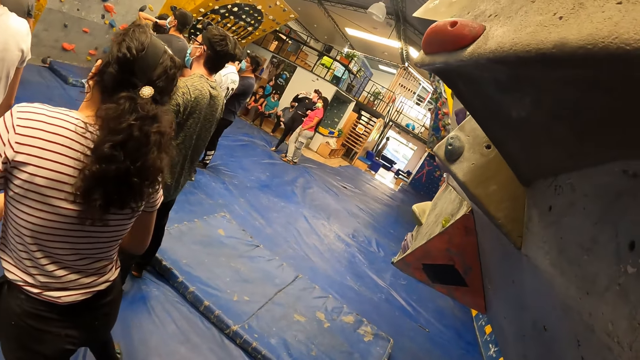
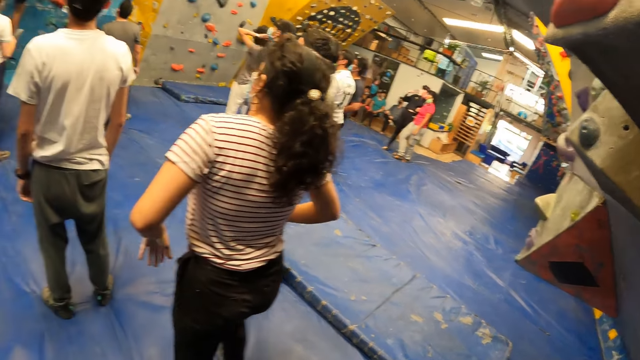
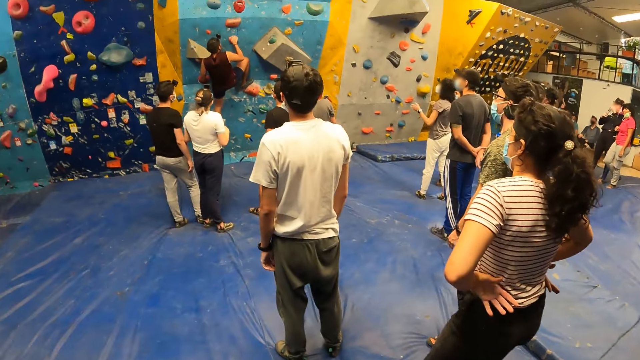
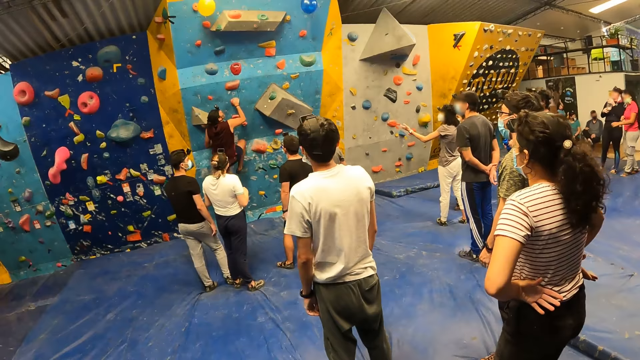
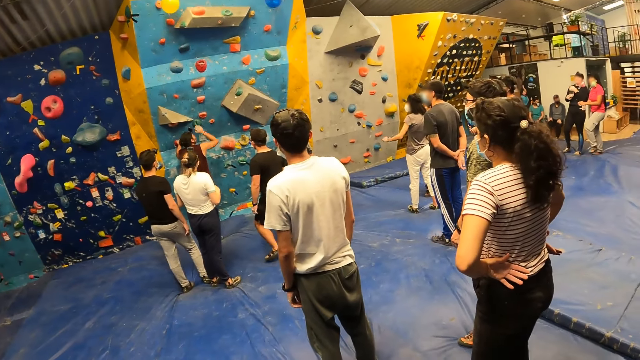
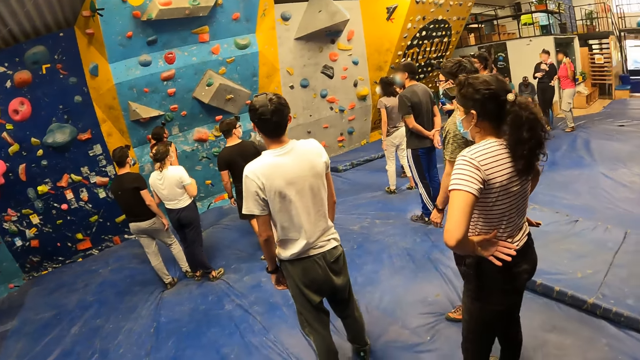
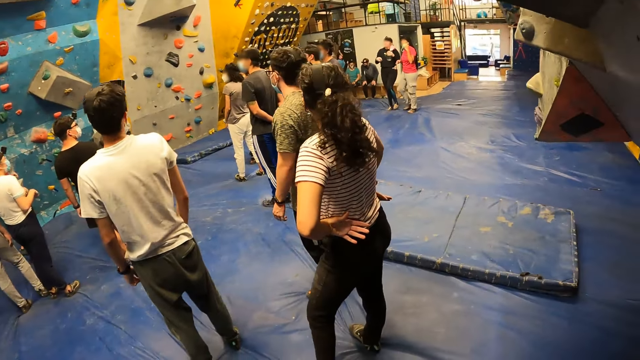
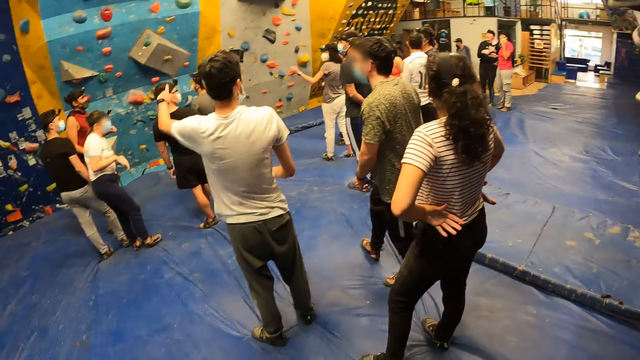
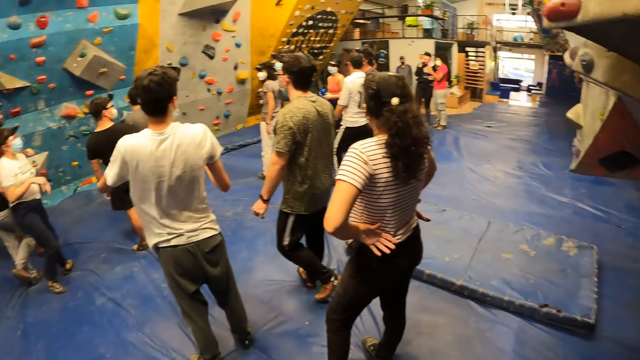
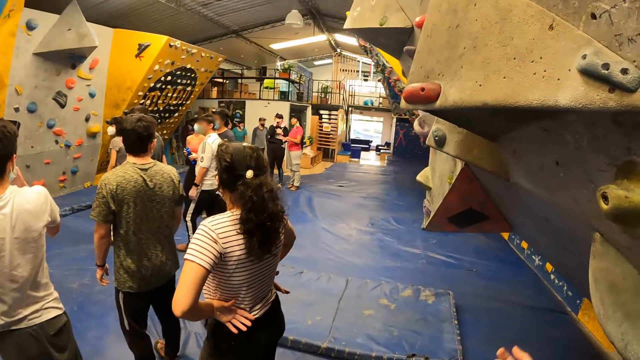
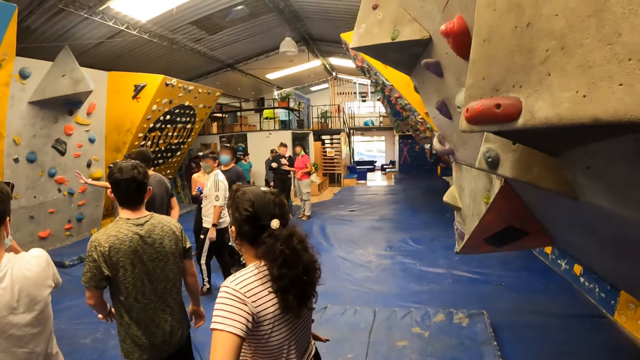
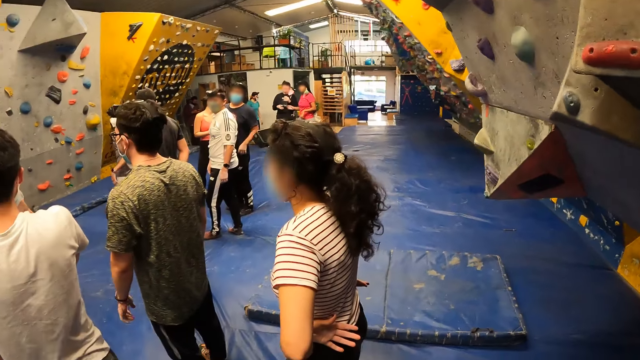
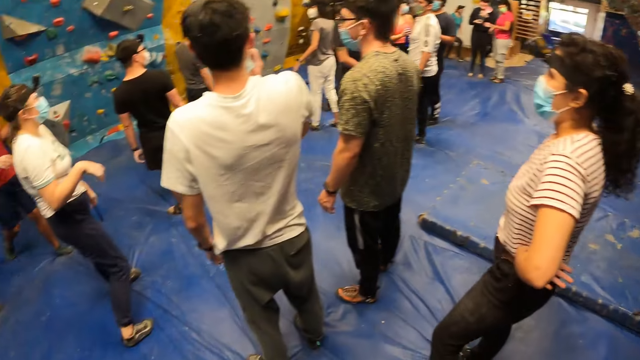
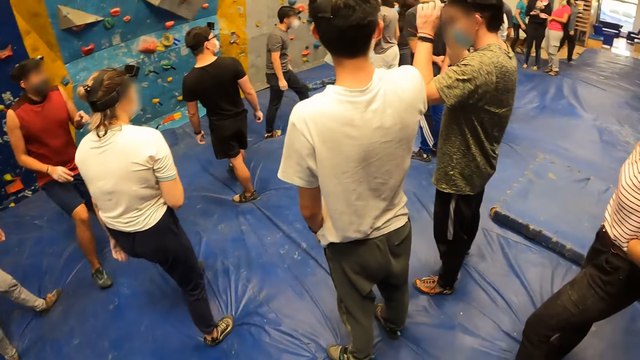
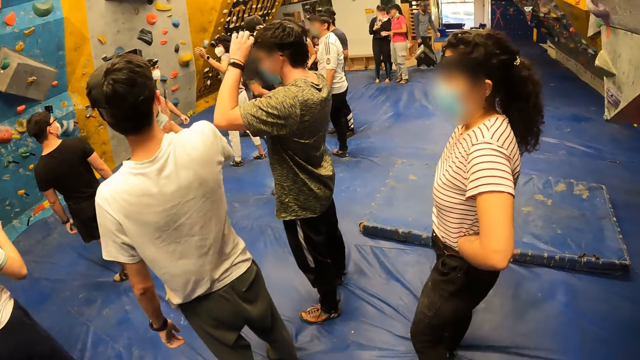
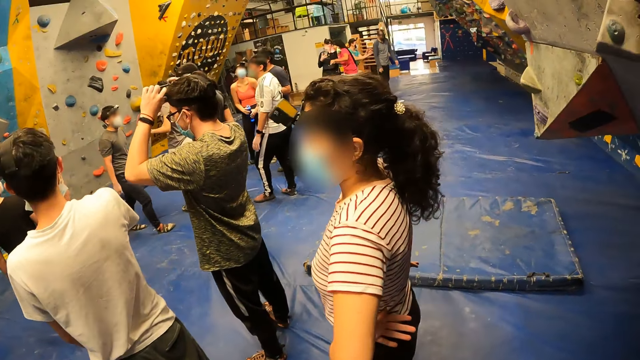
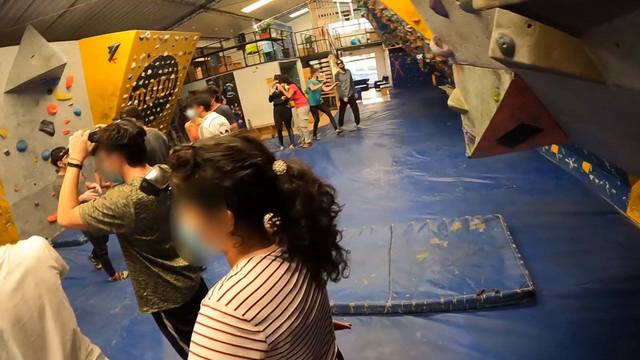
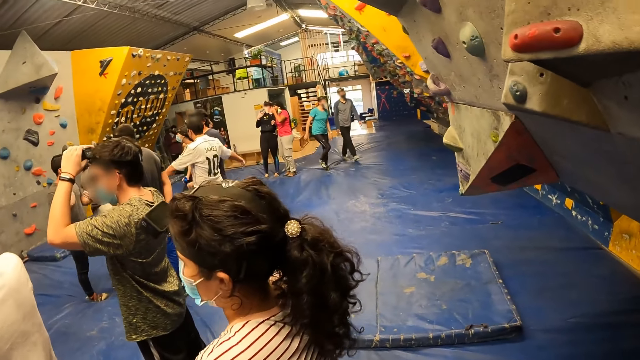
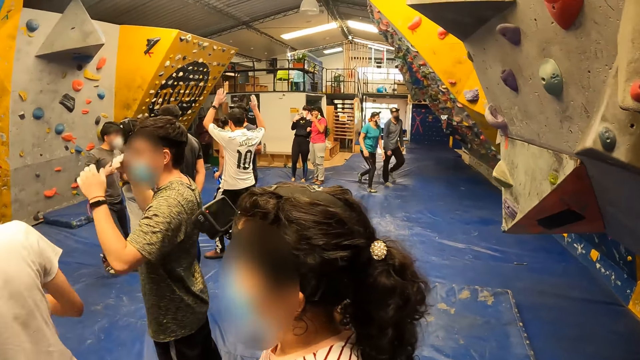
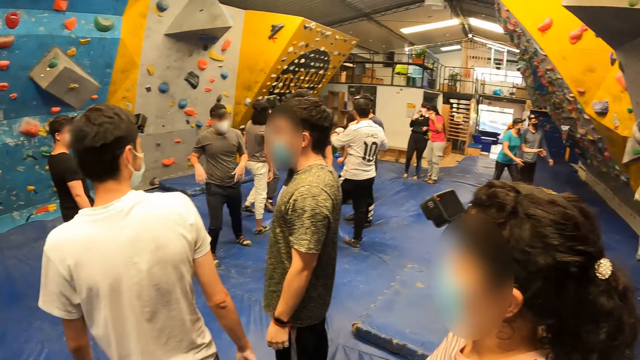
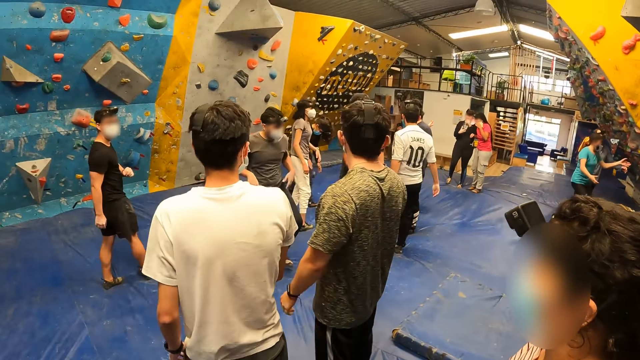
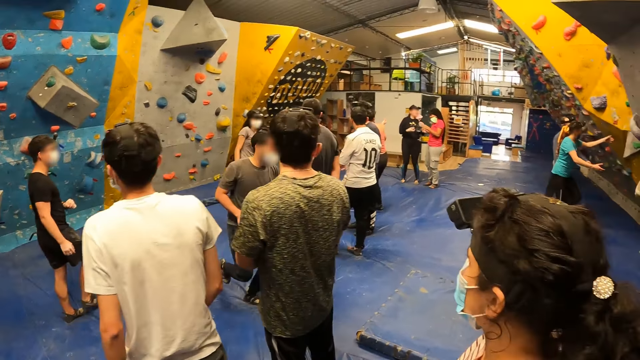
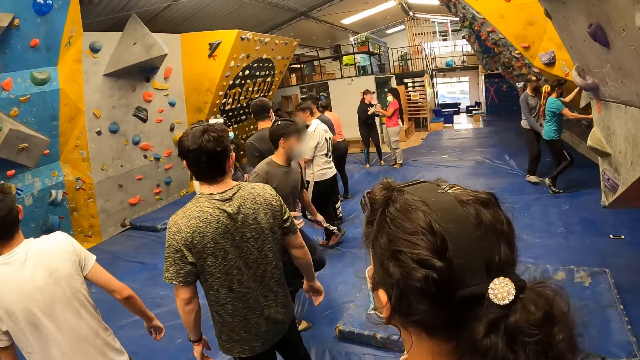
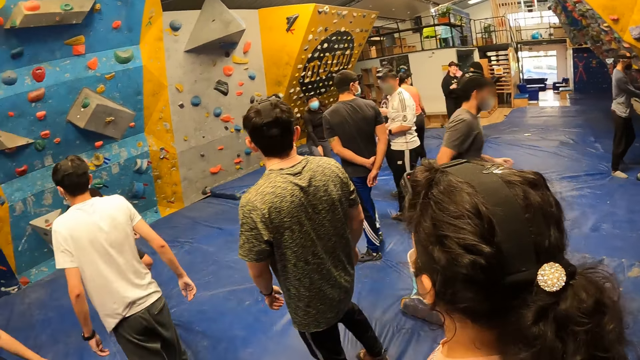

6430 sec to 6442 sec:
The man jumps down on a protective foam. Another man stands. Another man holds the camera. A woman walks.

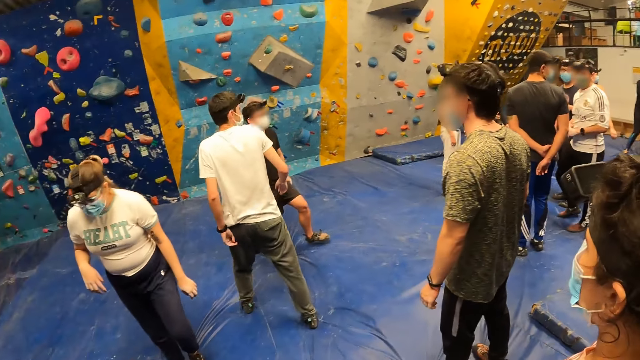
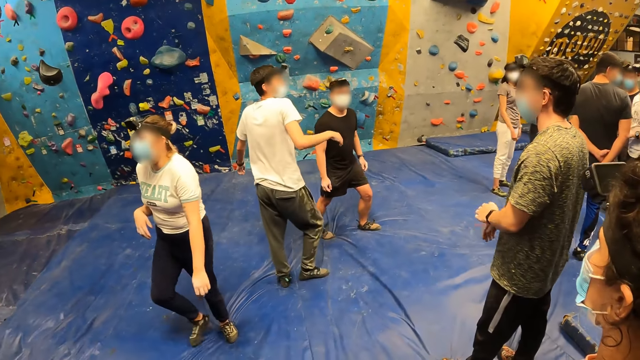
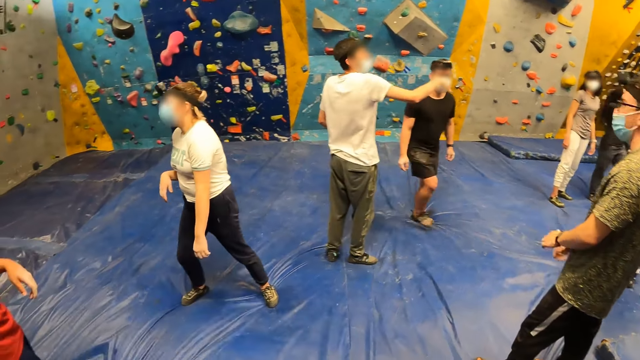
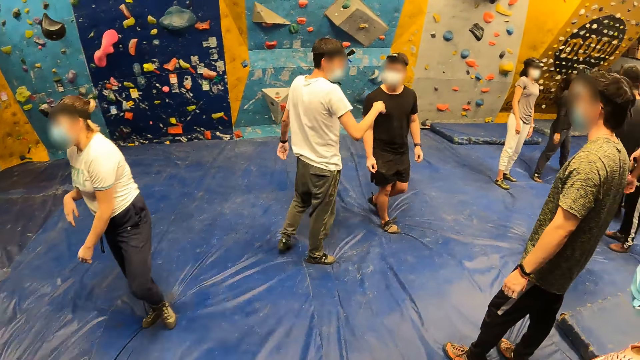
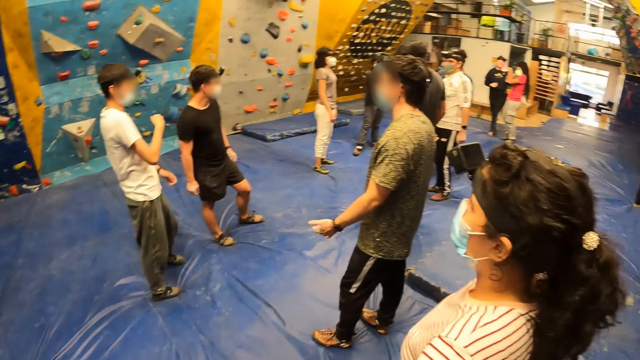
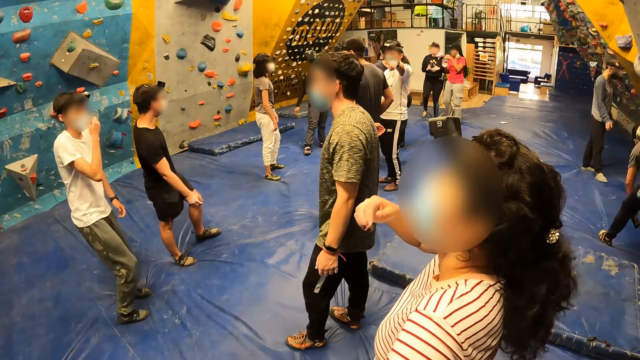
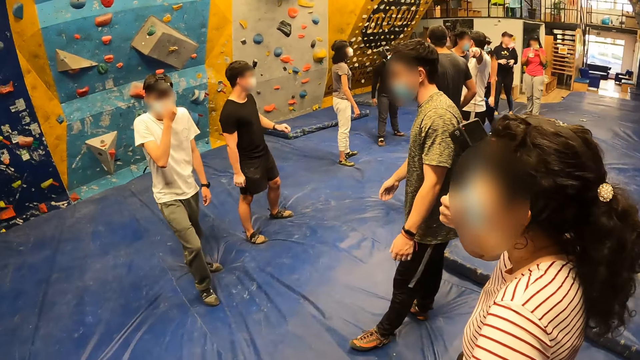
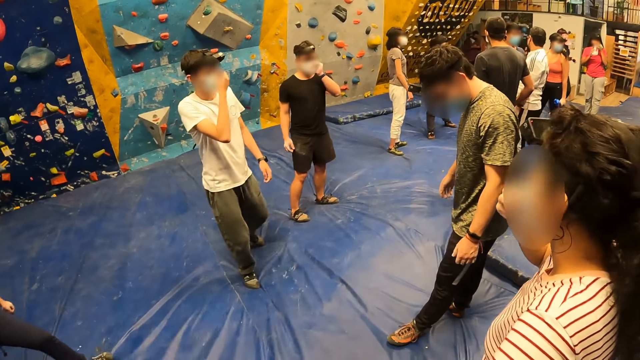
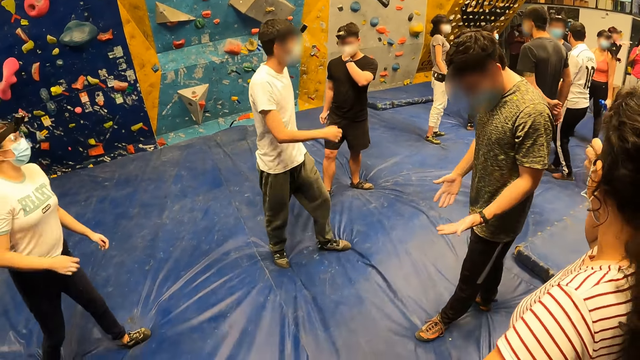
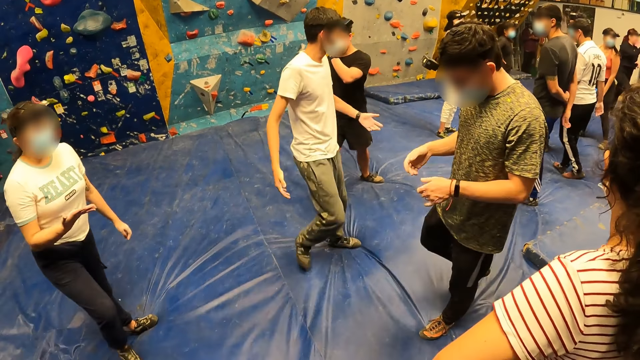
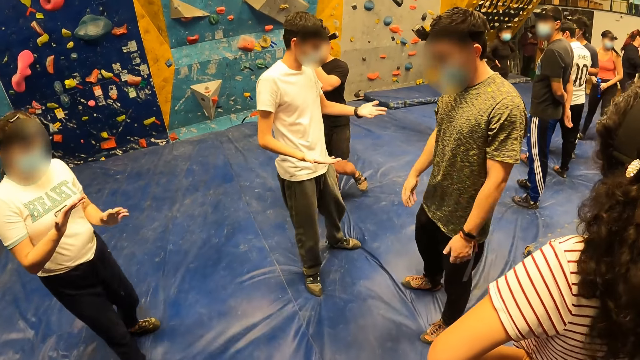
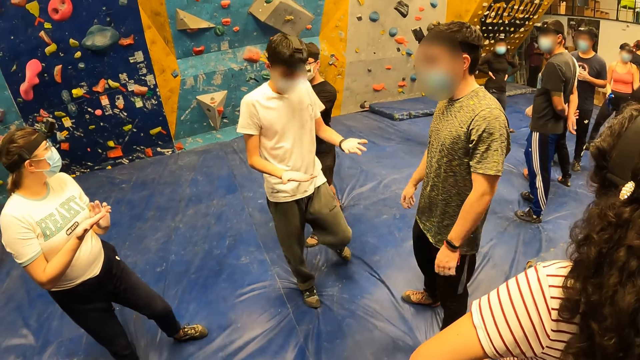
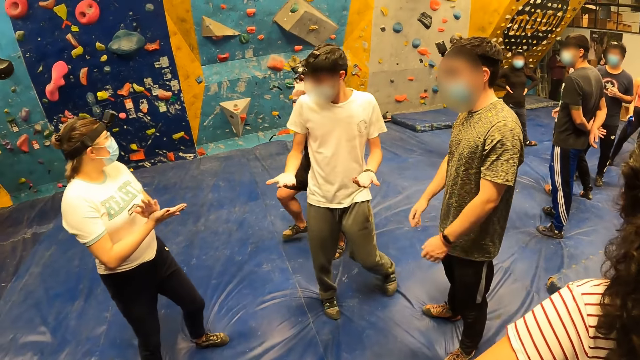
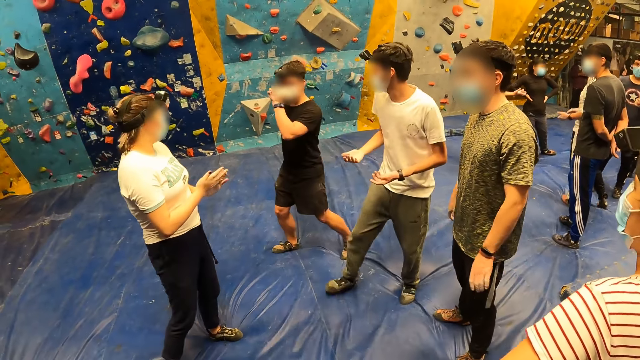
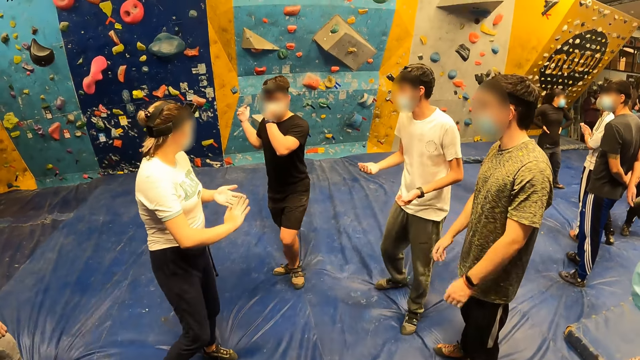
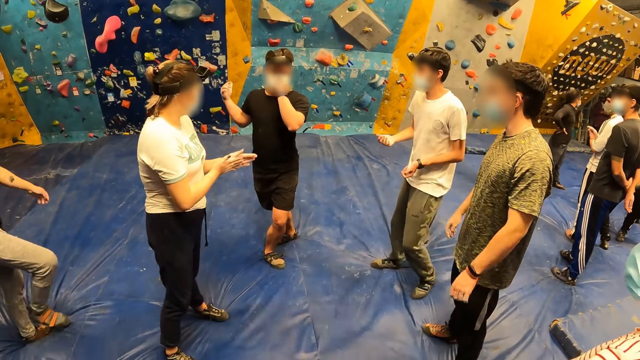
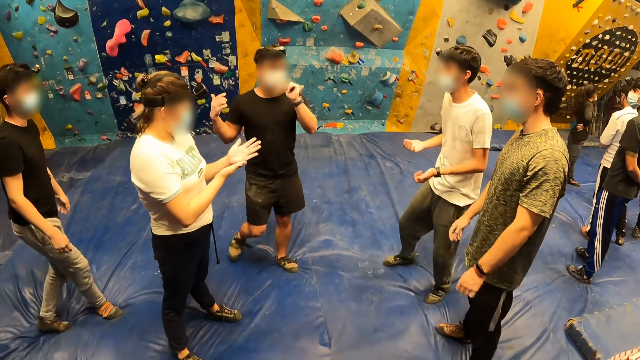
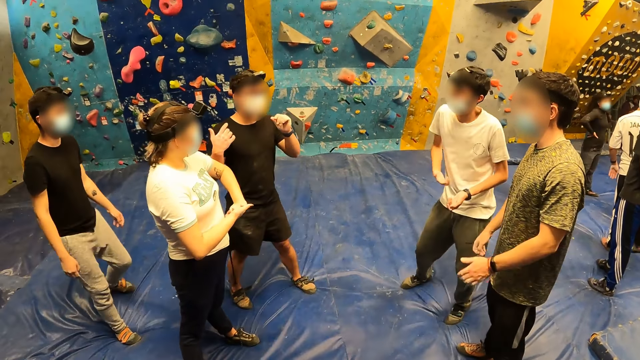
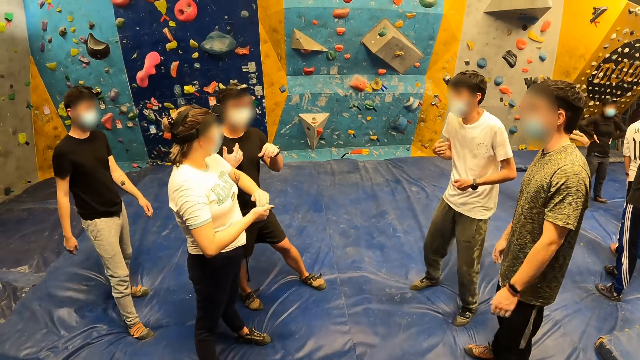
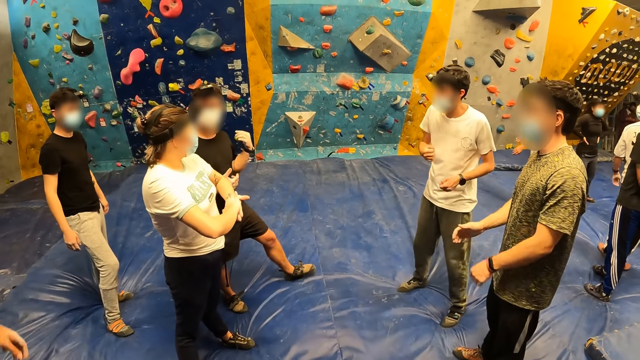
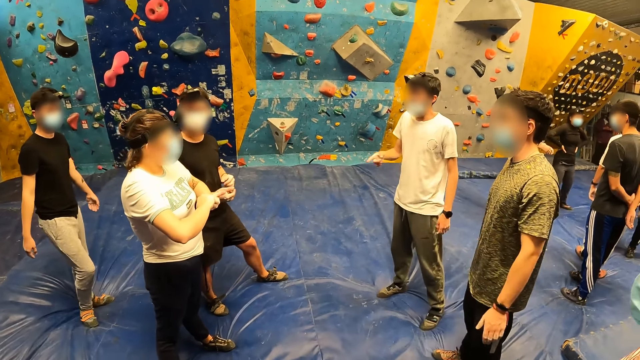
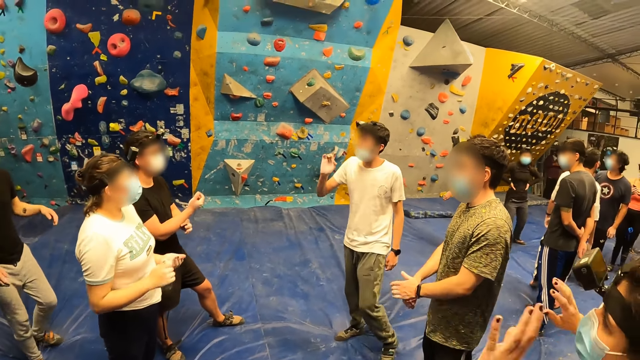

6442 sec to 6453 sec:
A man walks. A woman holds the mask. Another man moves hands. The woman wipes hands. Another man talks to a group of people. The first man dances.
